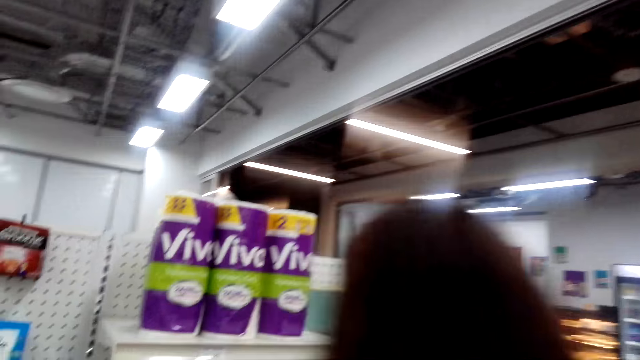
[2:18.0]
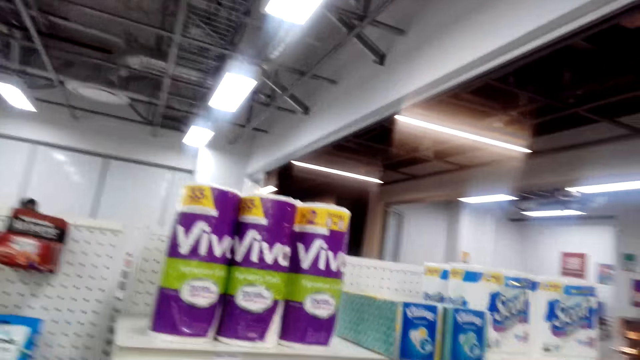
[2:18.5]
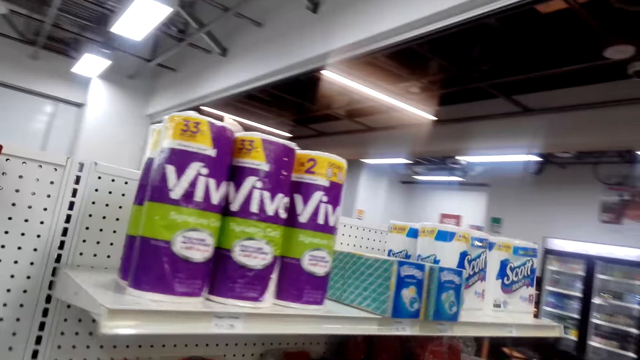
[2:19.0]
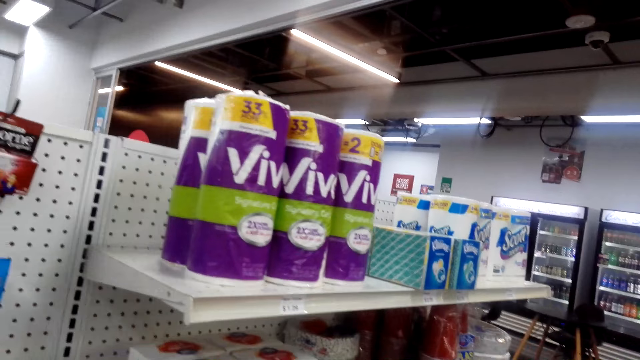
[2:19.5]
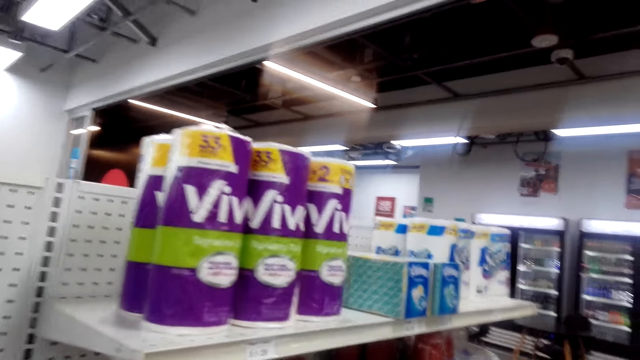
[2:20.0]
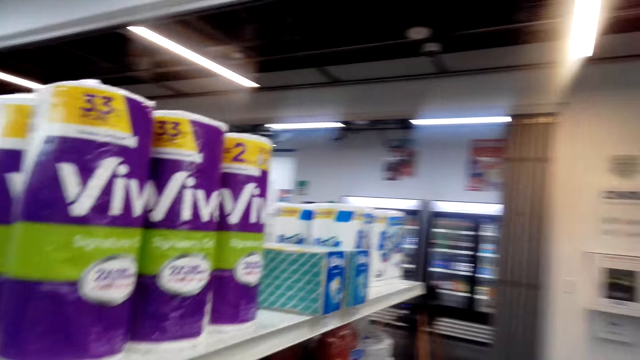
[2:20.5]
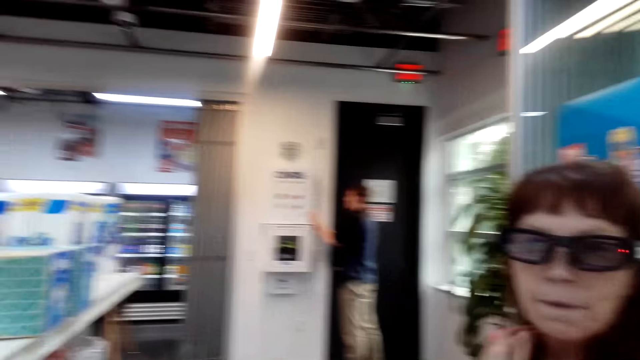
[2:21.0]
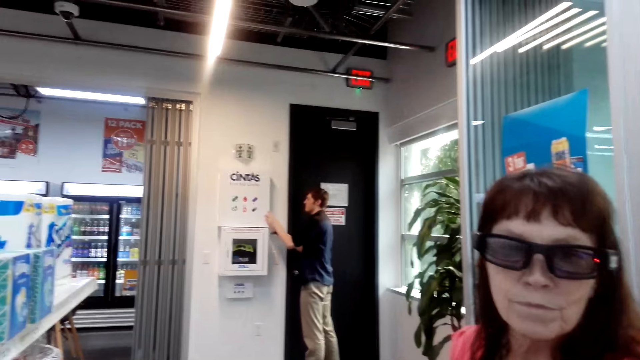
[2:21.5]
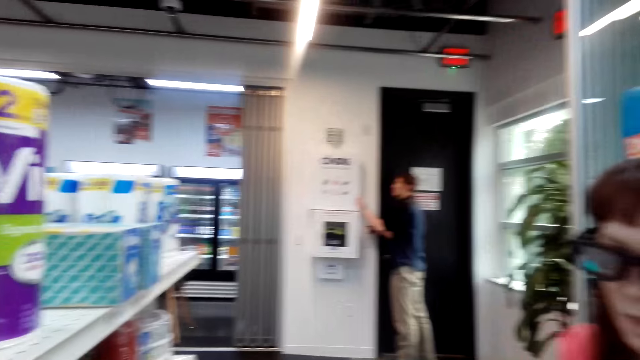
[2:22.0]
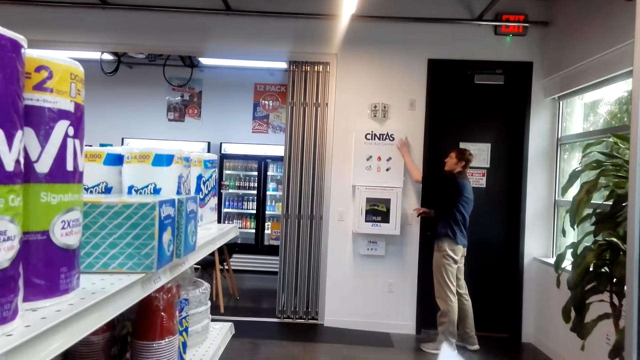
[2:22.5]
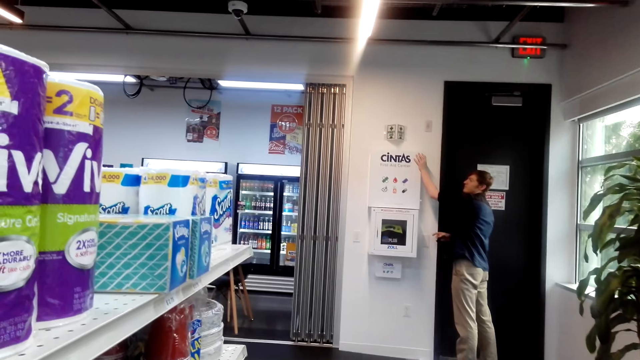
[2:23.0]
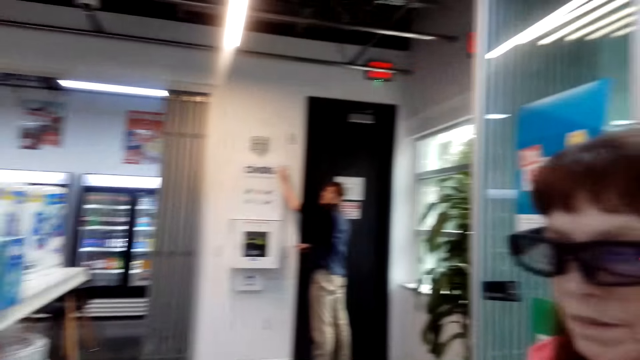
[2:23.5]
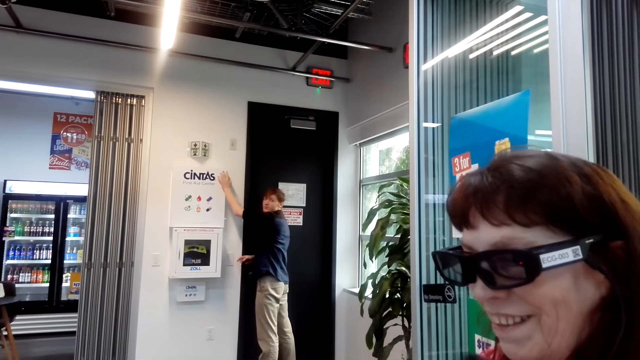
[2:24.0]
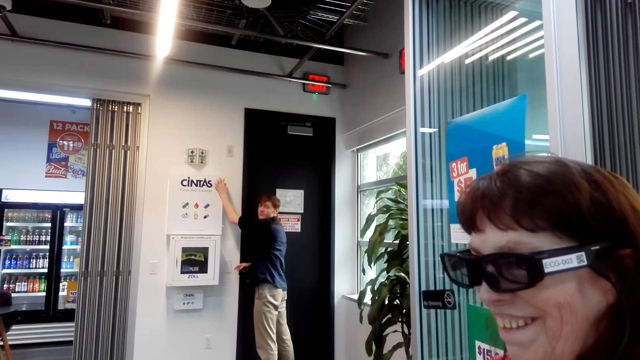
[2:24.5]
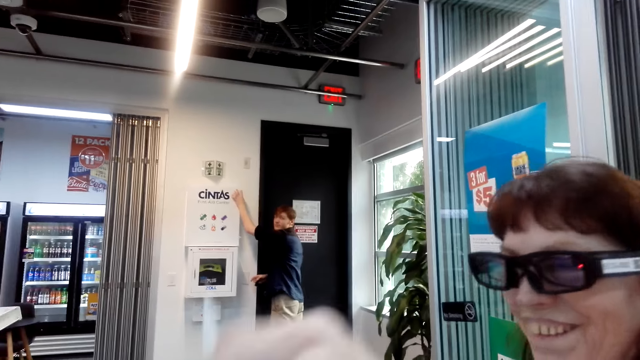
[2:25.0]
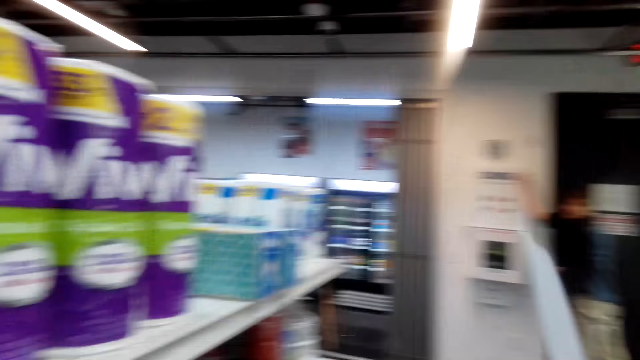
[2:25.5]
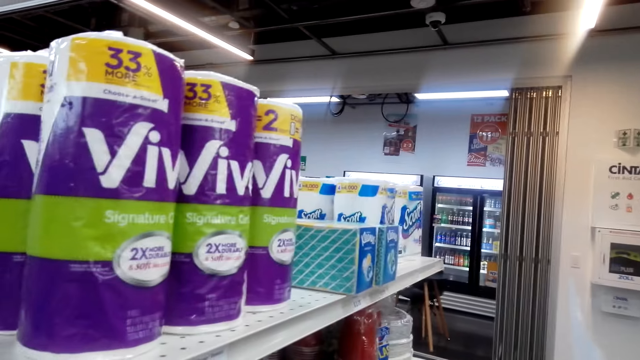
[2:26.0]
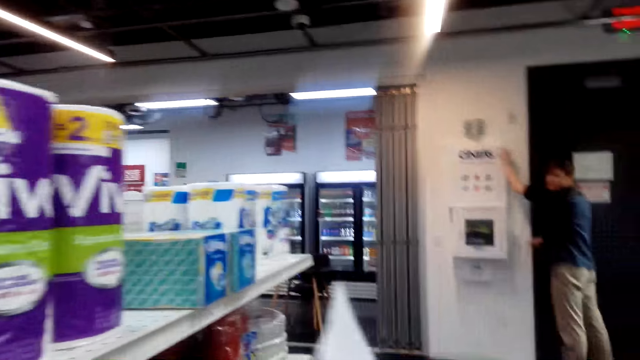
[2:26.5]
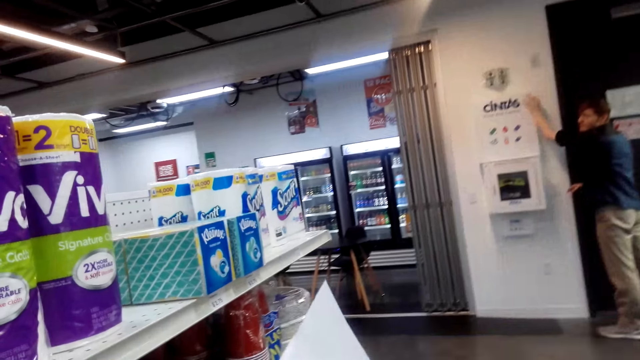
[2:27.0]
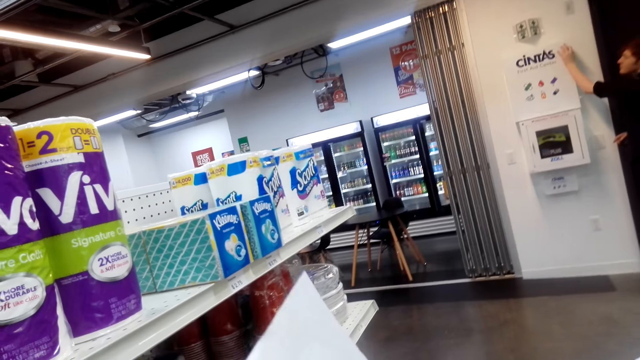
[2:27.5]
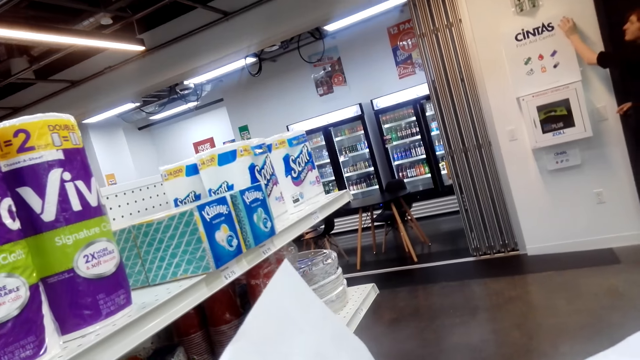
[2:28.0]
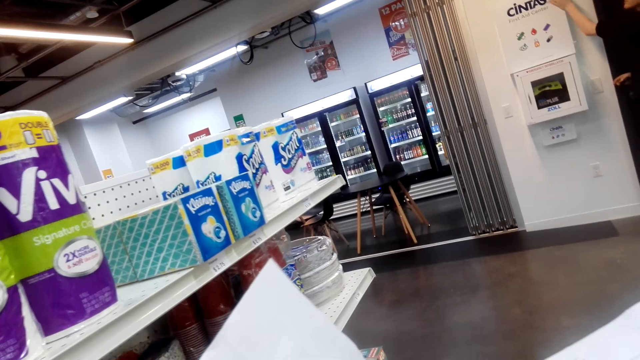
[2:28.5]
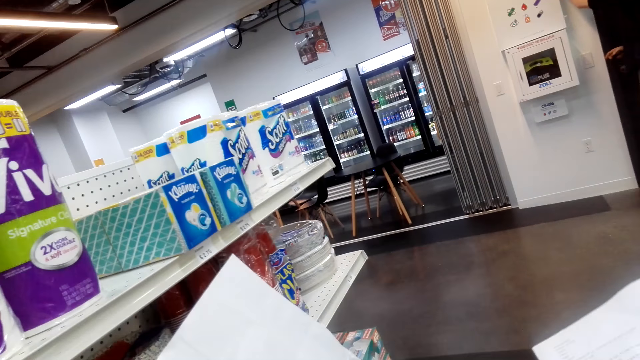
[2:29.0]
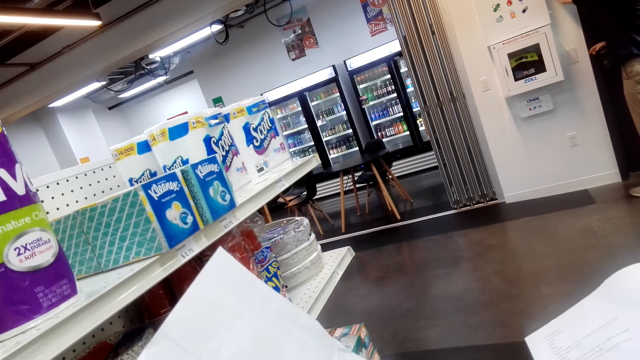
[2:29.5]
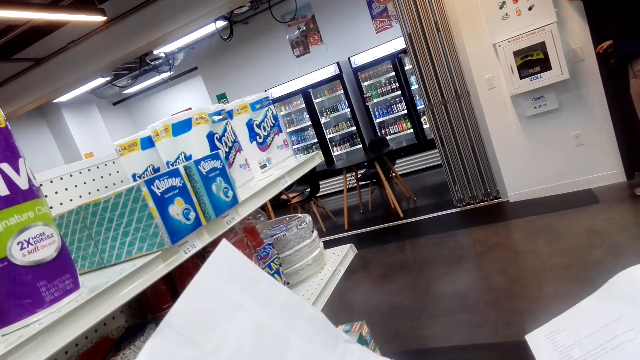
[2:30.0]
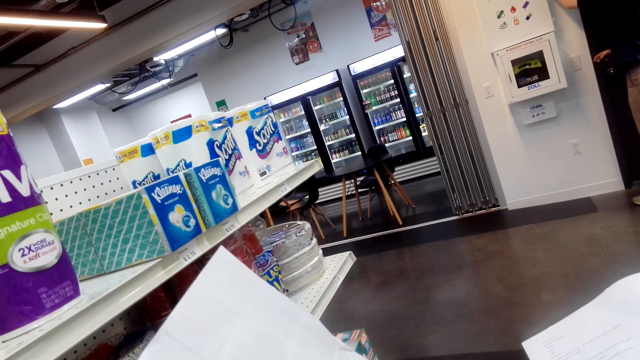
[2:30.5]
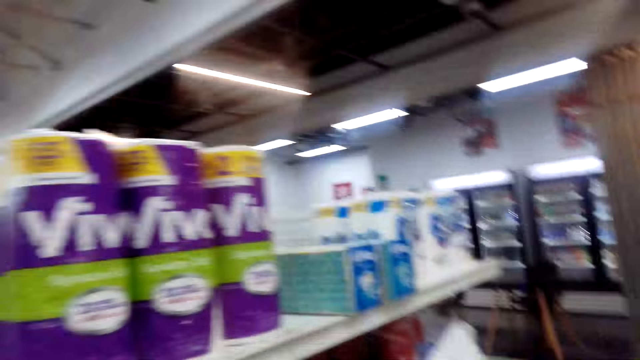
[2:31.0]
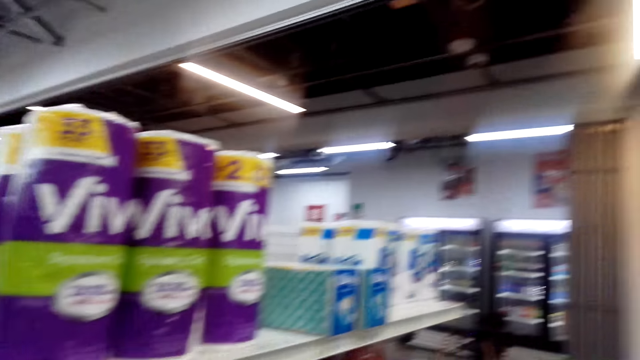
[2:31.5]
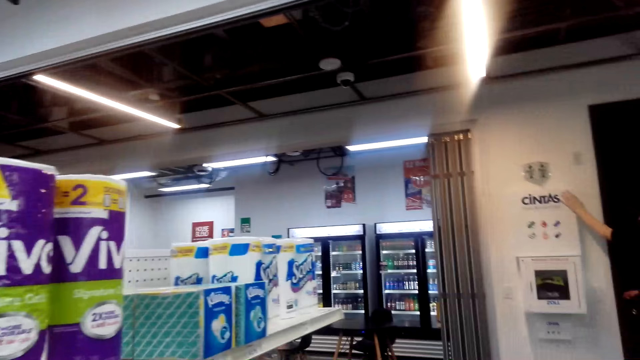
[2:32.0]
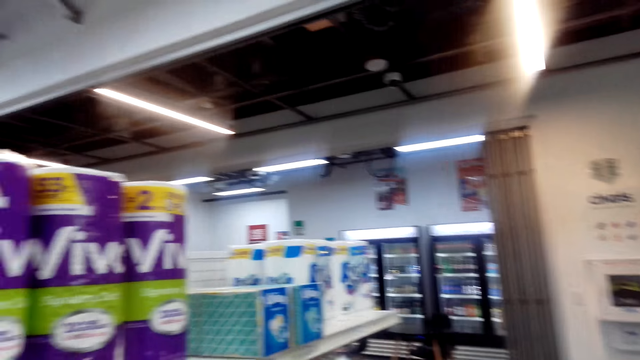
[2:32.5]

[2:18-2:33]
The lady looks at the shelves. A person talks. The camera wearer talks to the lady. A man moves his hands. The camera wearer looks around the room. The lady moves a paper. The camera wearer looks around the supermarket. The person talks holding a paper. The camera wearer talks.

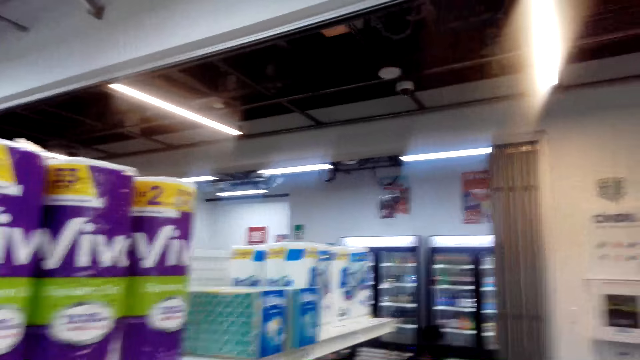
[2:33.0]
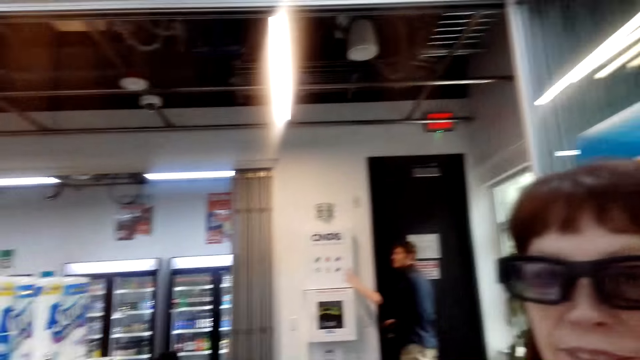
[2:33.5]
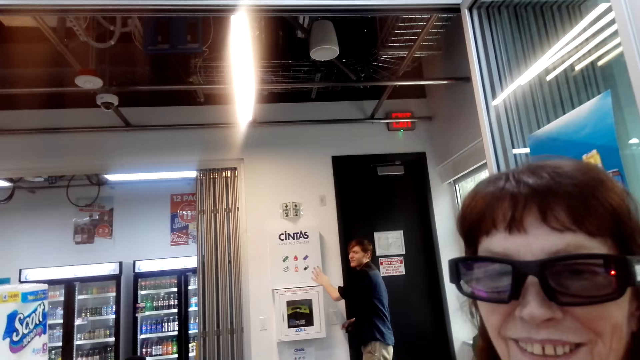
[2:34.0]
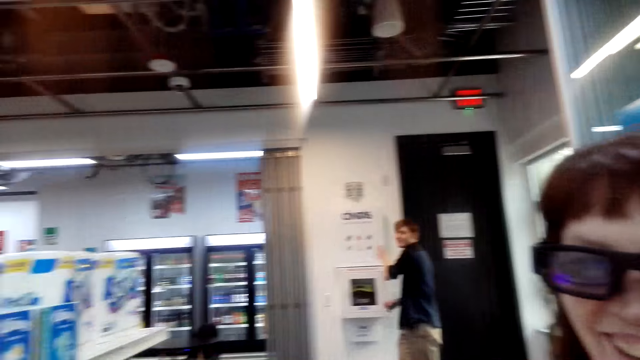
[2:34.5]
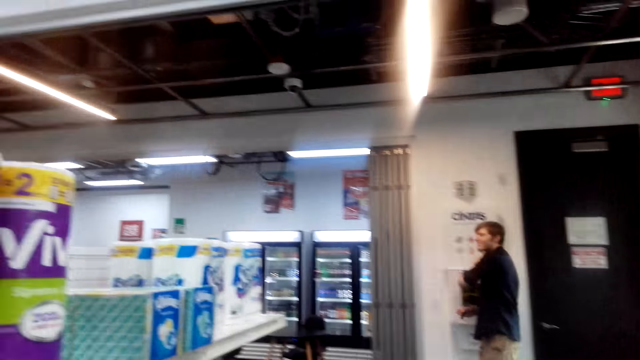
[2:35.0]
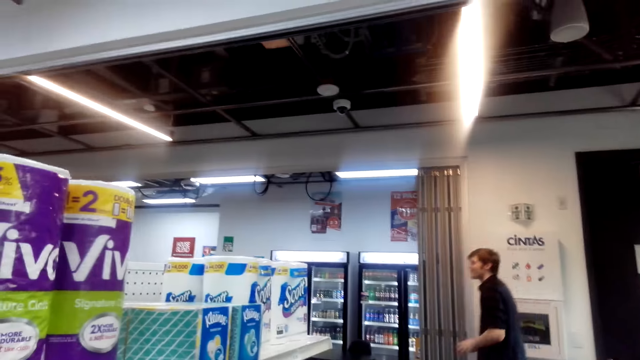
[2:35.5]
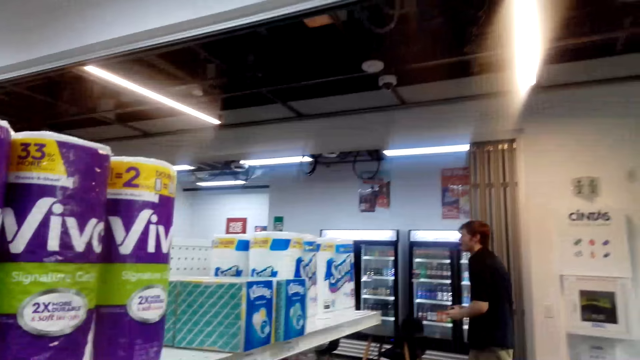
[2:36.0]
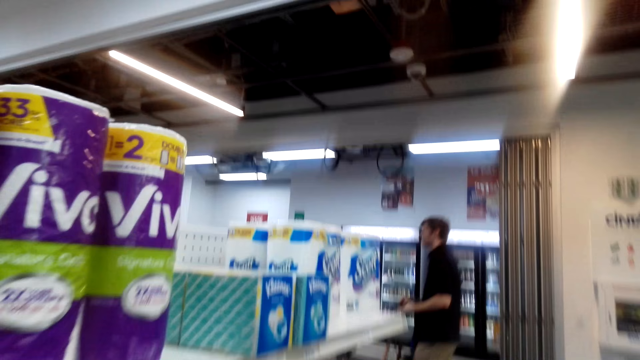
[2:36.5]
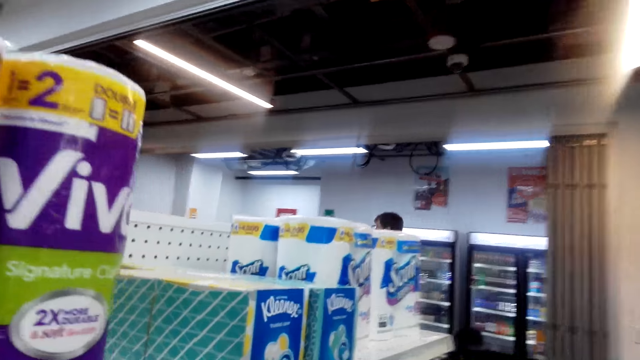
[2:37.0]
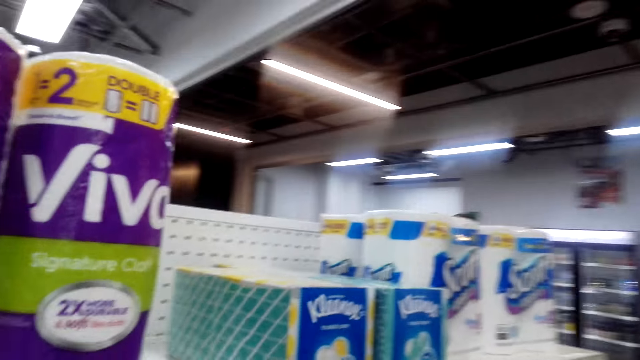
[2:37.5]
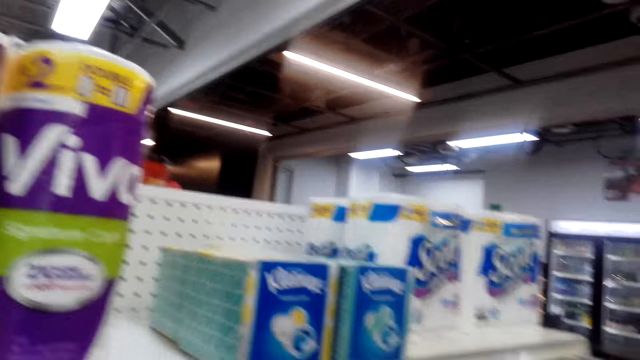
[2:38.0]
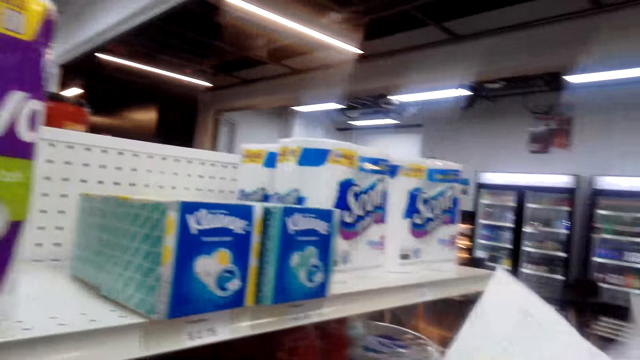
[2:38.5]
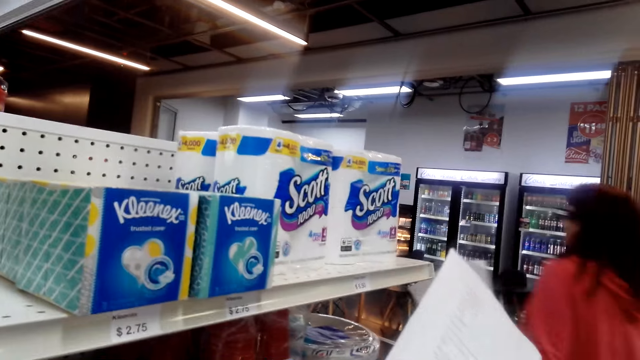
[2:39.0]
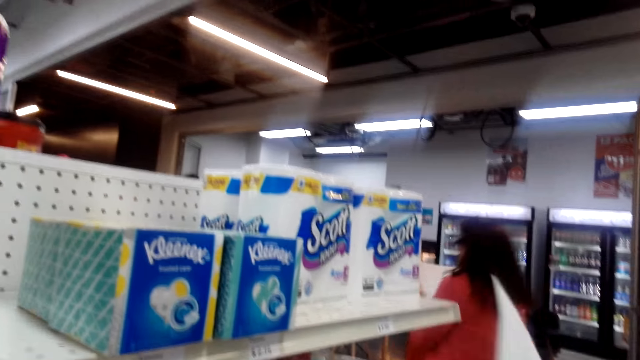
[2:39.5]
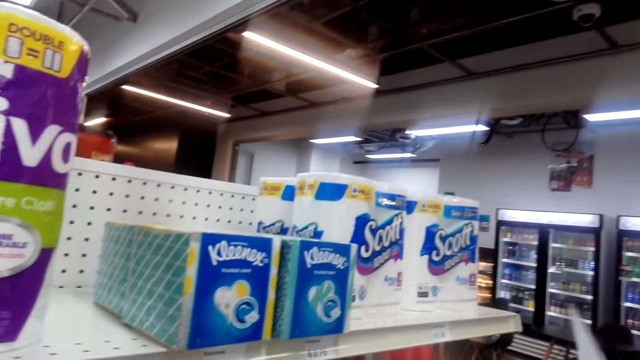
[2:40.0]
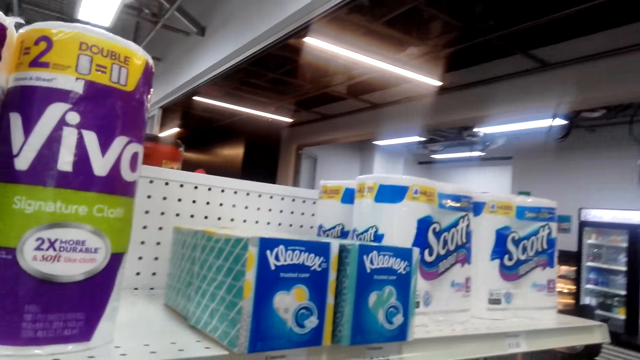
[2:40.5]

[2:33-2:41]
The man walks on the floor. The lady walks on the floor.
